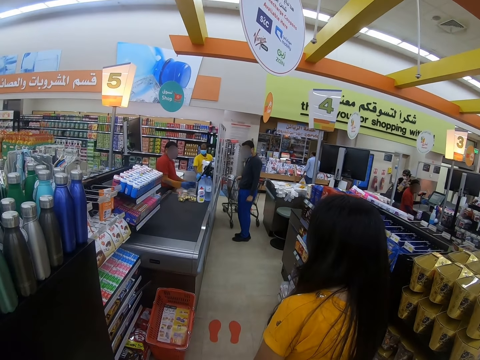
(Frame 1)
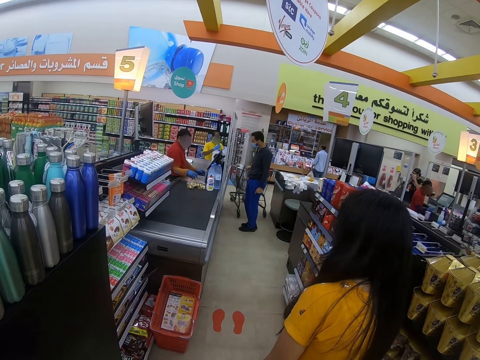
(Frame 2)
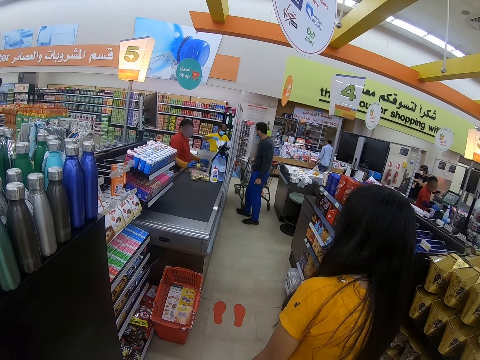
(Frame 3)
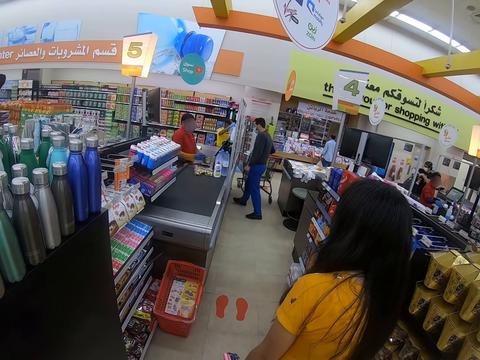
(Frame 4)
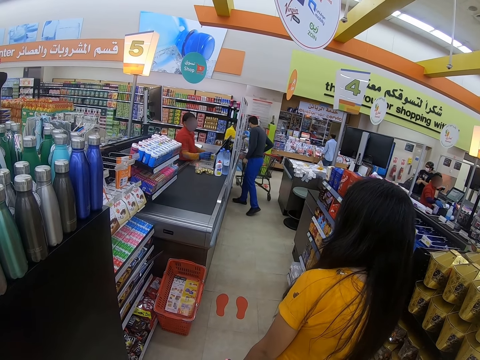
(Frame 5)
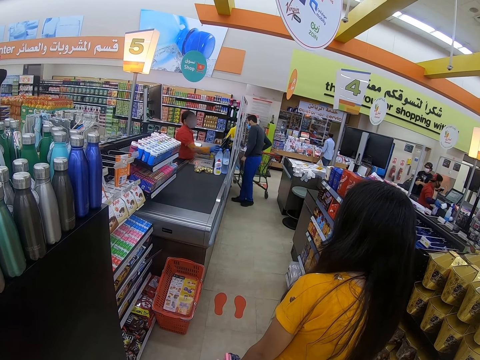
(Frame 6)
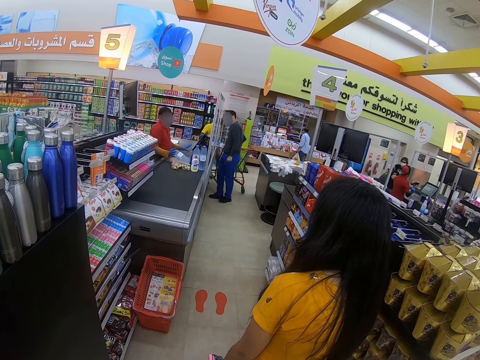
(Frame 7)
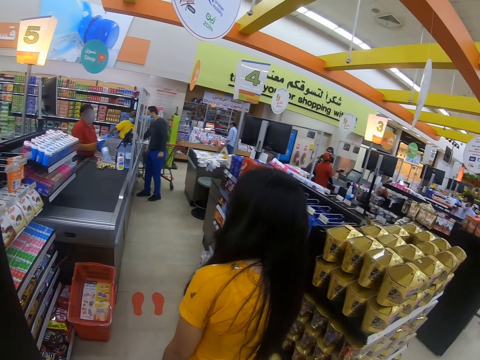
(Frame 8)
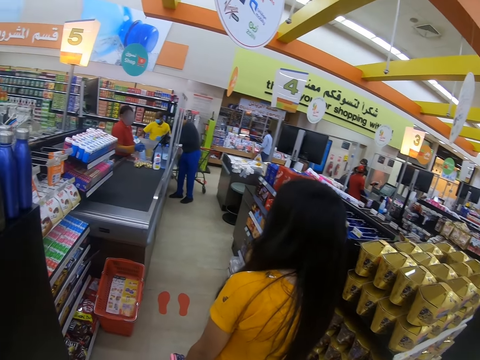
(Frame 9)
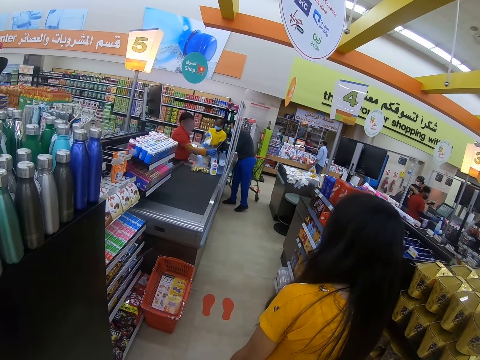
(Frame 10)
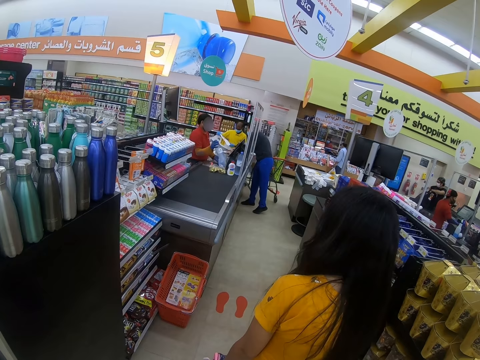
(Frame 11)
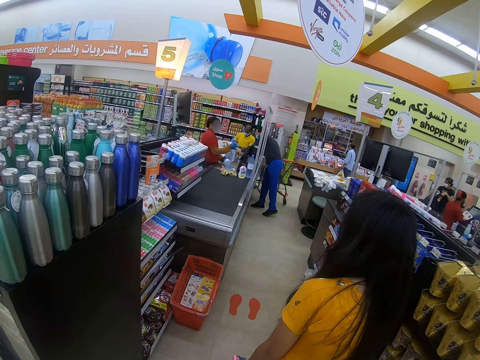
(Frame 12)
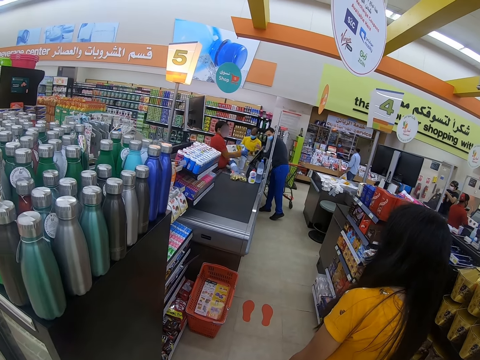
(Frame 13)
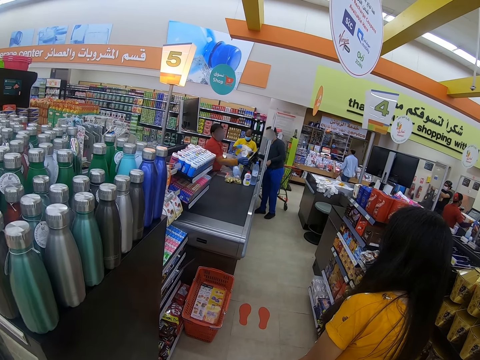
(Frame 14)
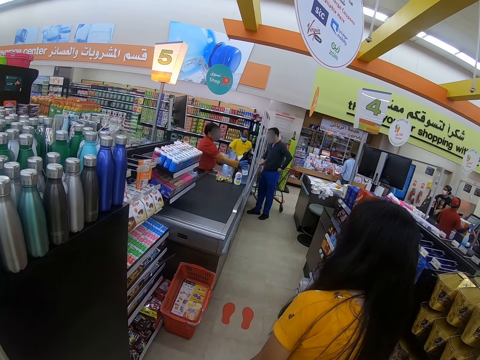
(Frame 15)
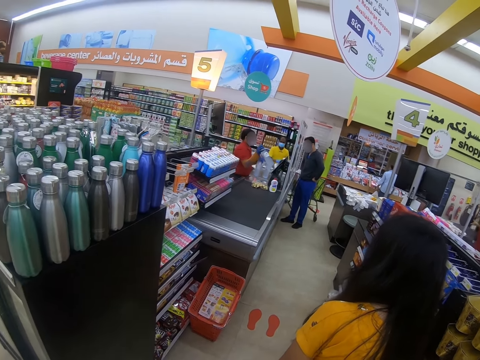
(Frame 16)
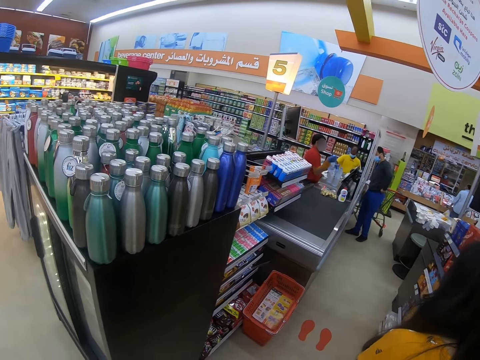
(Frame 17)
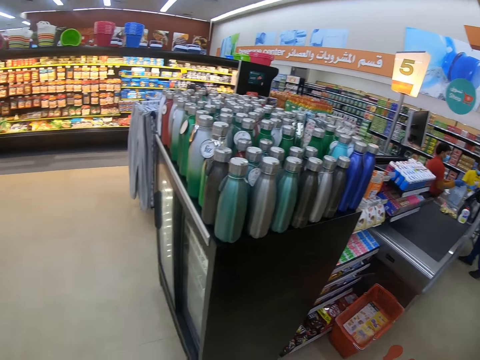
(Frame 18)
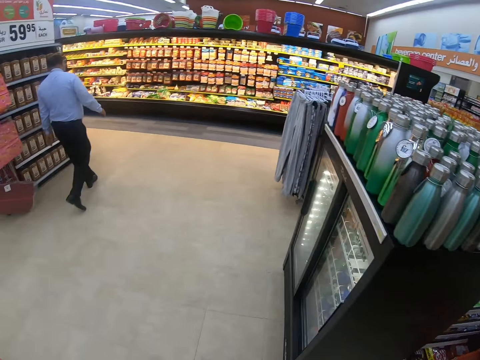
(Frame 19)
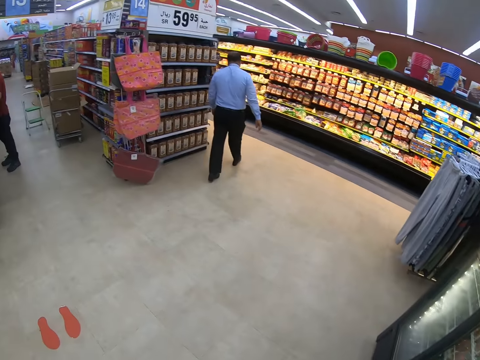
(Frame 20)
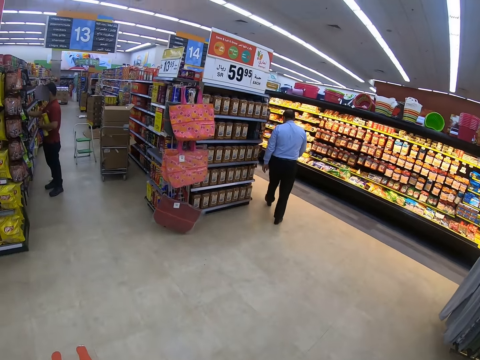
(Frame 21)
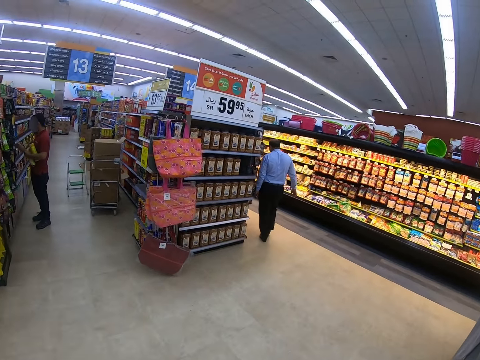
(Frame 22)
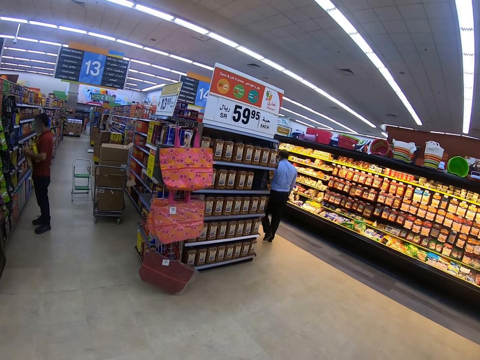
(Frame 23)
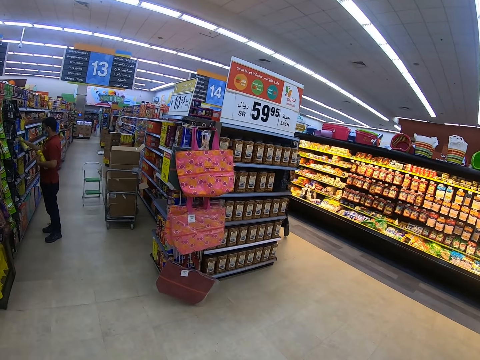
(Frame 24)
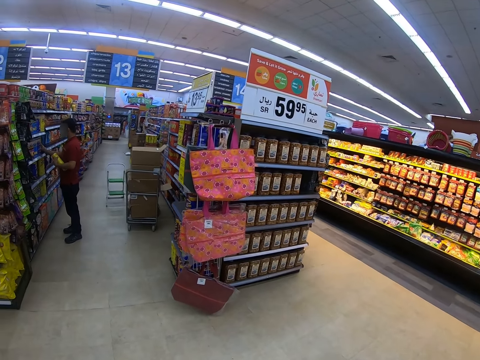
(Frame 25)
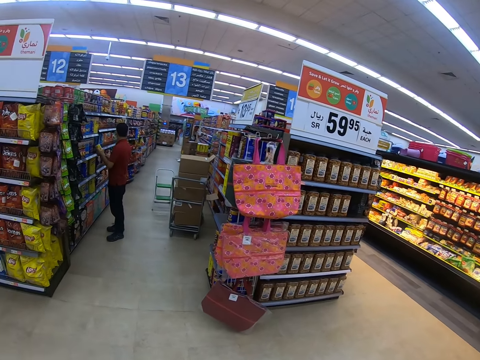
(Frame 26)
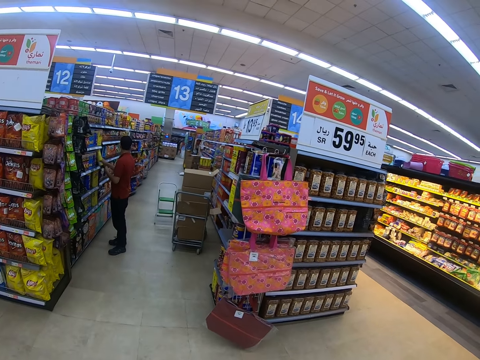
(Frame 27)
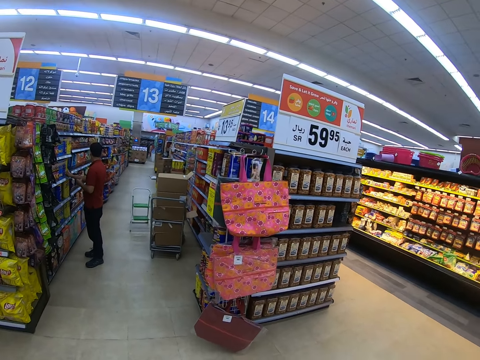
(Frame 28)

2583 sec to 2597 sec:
The camera wearer looks around. They look around the supermarket.

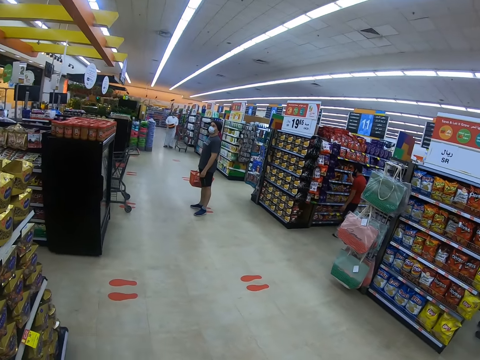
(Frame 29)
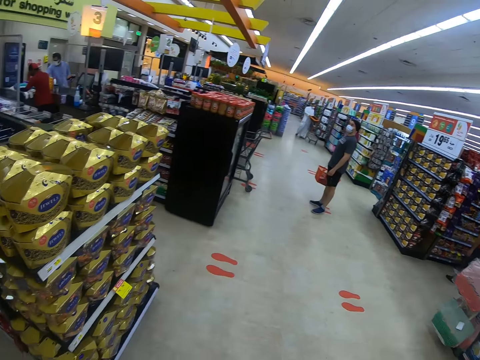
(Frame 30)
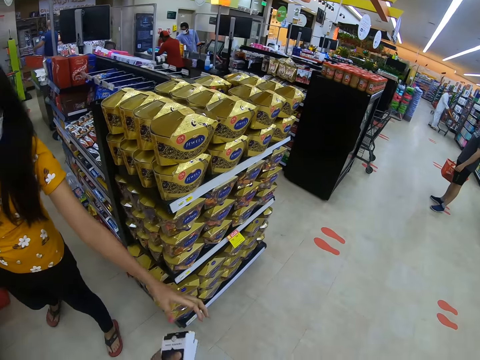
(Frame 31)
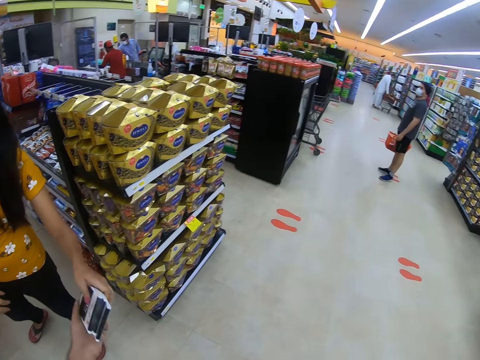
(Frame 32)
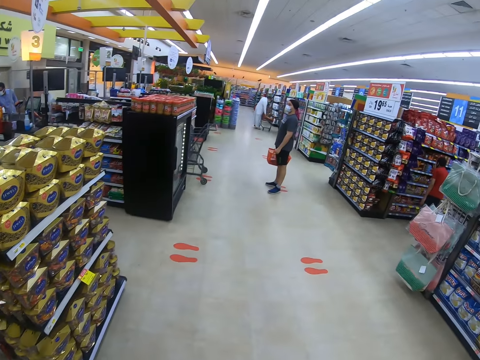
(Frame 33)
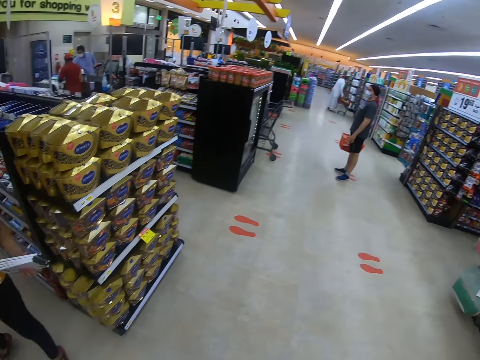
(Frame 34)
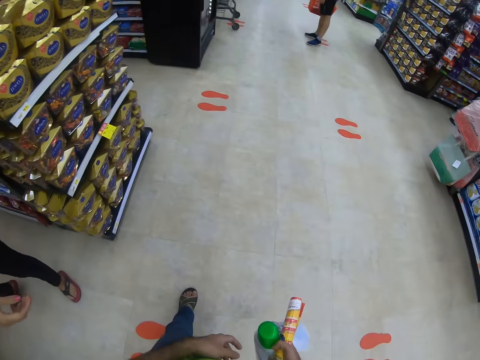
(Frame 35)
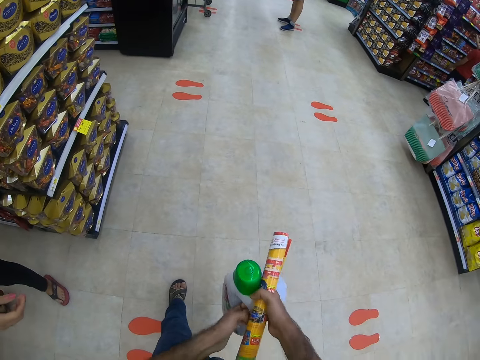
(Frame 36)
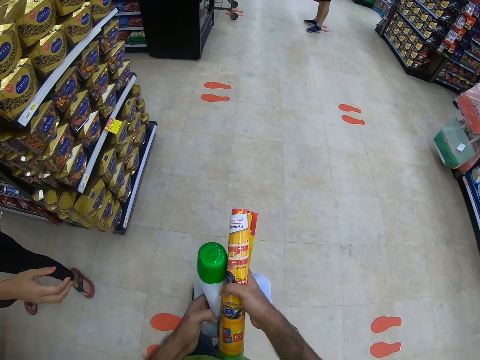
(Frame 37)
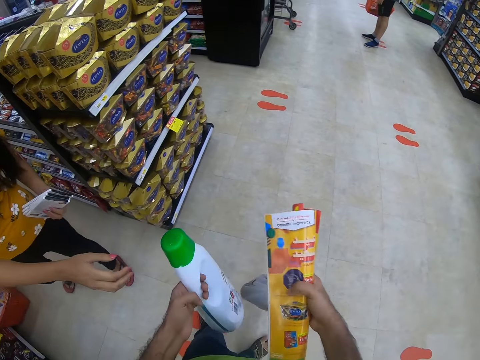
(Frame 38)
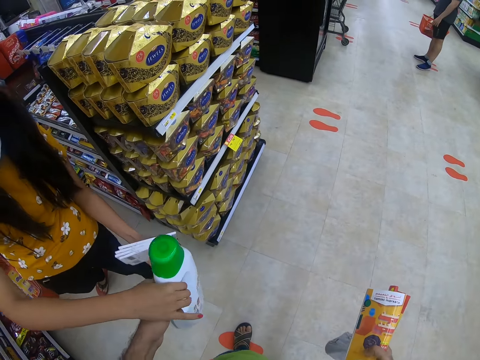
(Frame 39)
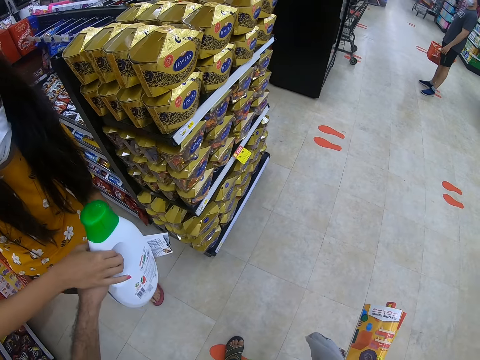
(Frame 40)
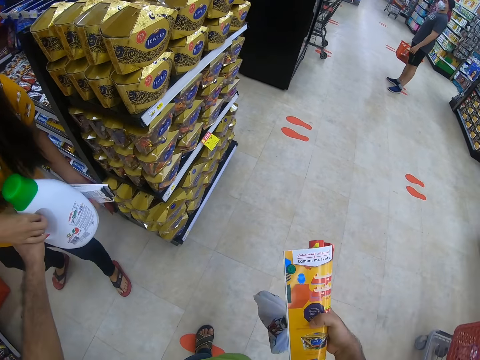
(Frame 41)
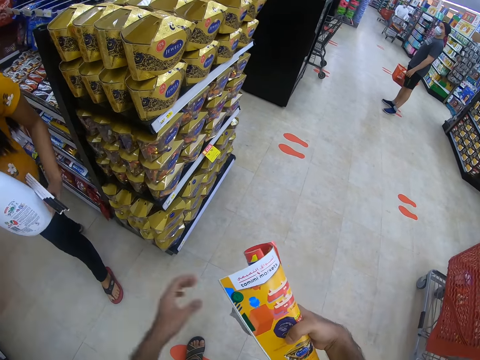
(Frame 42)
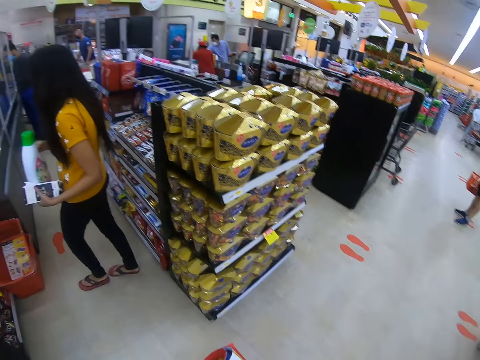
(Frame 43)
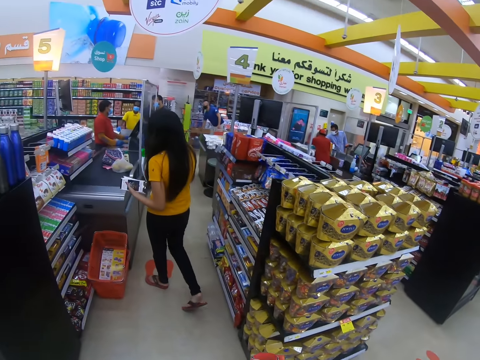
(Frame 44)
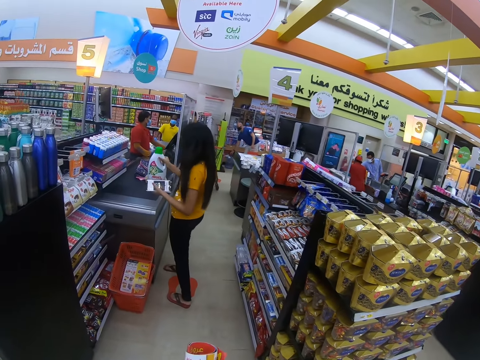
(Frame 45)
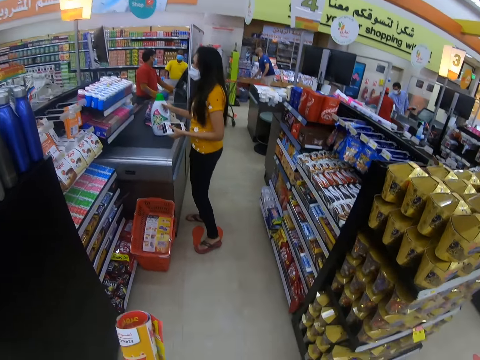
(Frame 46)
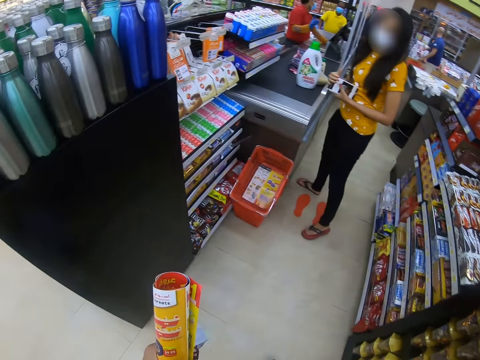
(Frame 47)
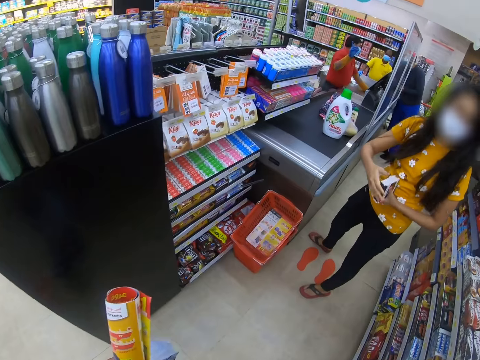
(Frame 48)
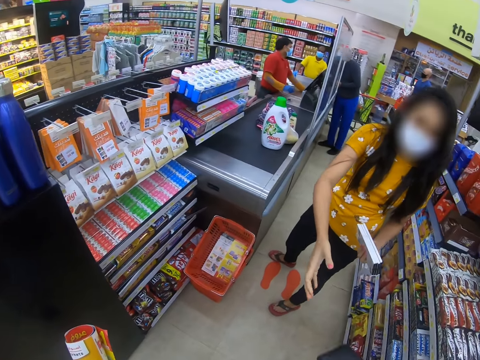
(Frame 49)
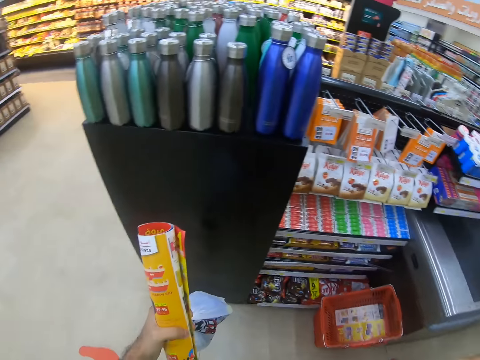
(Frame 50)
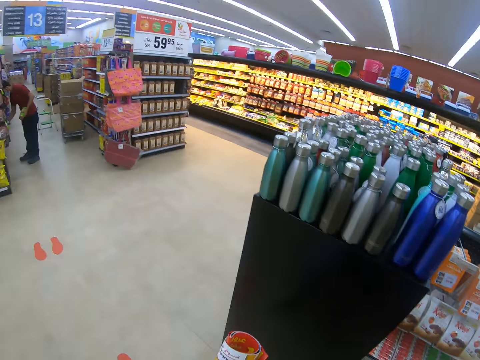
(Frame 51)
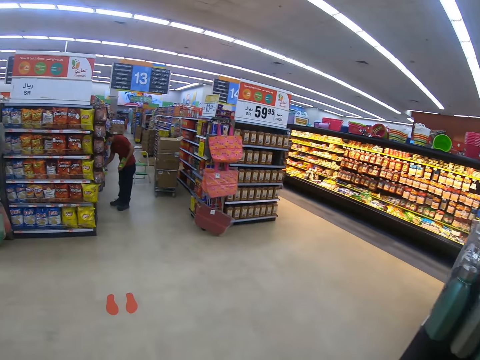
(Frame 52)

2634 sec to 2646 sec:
A woman picks something from the camera wearer. The camera wearer gives a bottle of Ariel to the woman. The woman picks detergent from the camera wearer. Another person puts items on the counter. The person takes an item from the camera wearer. The camera wearer looks around.
